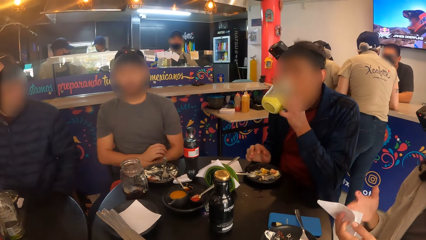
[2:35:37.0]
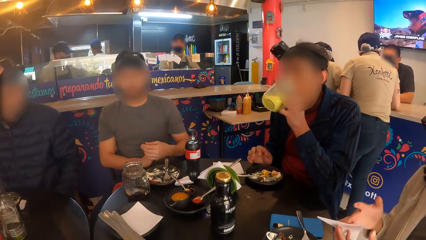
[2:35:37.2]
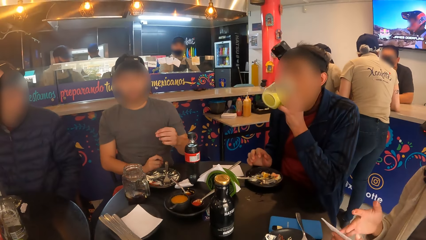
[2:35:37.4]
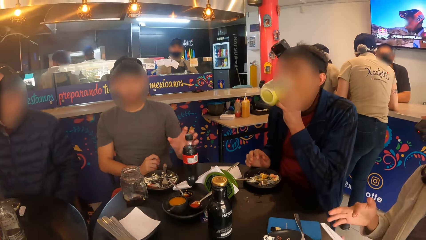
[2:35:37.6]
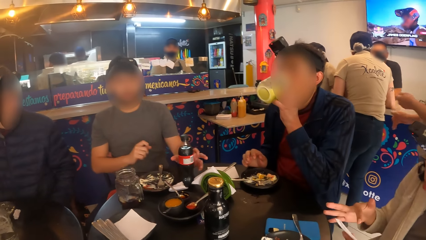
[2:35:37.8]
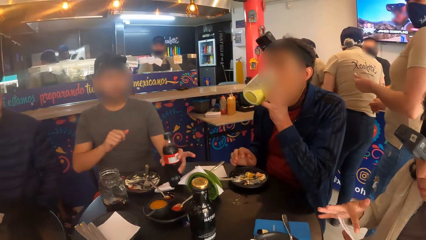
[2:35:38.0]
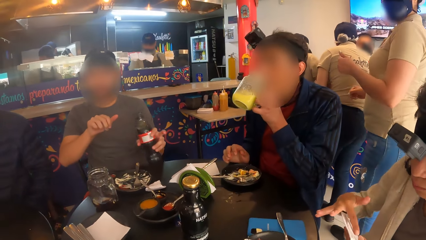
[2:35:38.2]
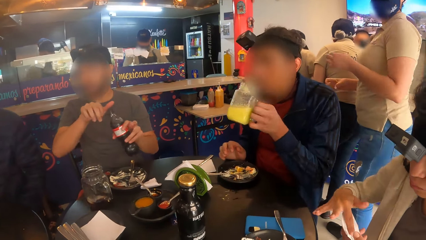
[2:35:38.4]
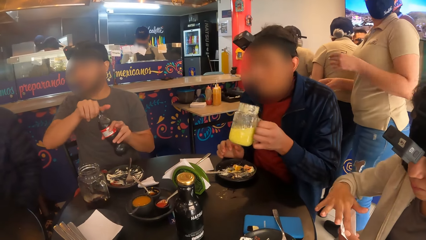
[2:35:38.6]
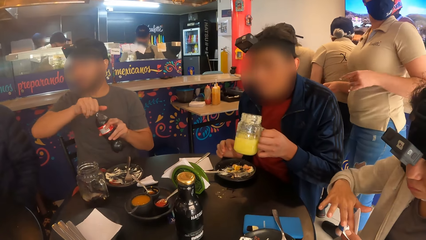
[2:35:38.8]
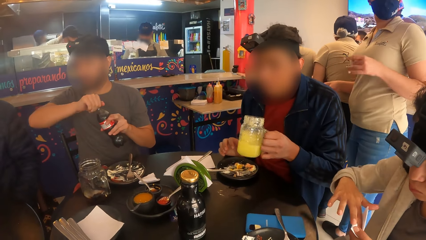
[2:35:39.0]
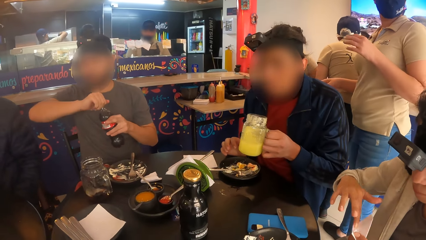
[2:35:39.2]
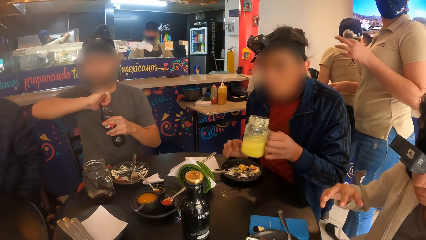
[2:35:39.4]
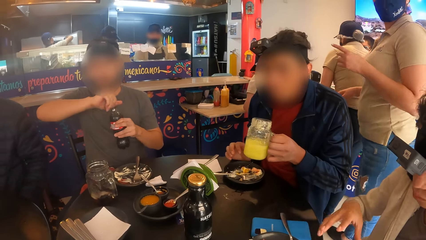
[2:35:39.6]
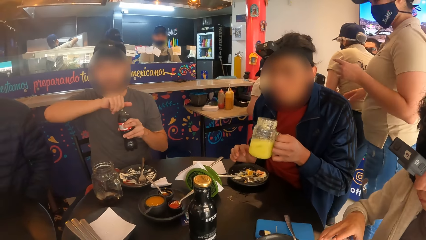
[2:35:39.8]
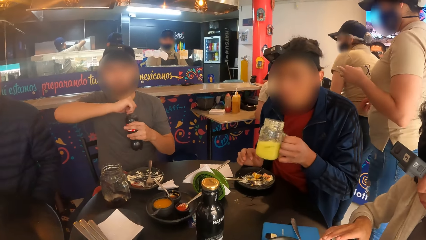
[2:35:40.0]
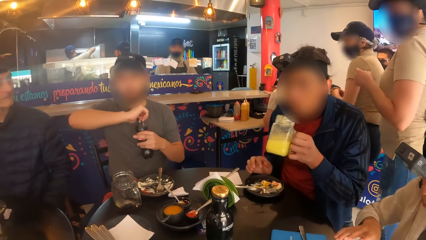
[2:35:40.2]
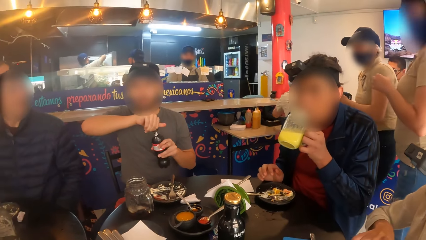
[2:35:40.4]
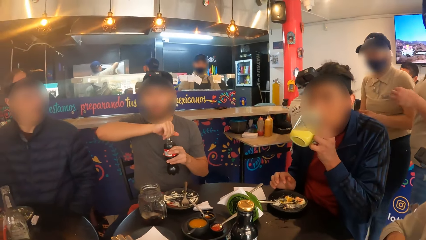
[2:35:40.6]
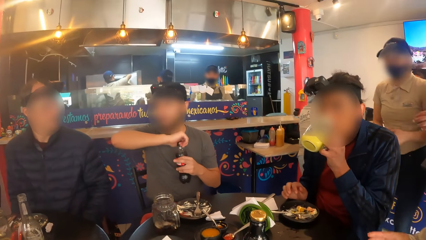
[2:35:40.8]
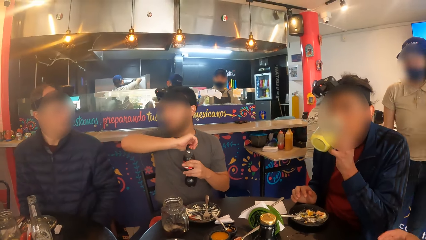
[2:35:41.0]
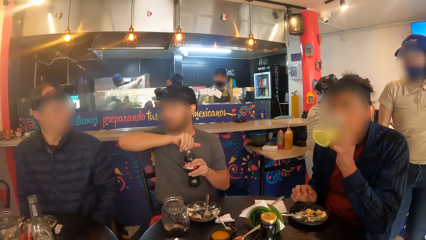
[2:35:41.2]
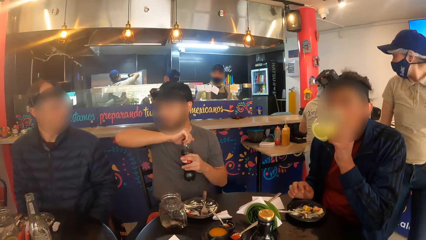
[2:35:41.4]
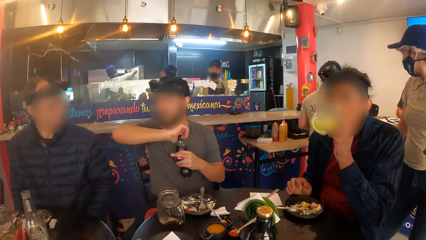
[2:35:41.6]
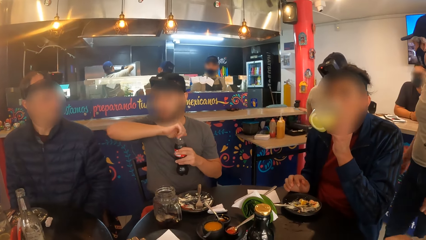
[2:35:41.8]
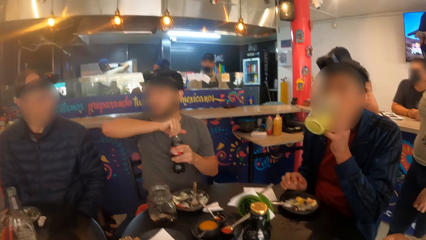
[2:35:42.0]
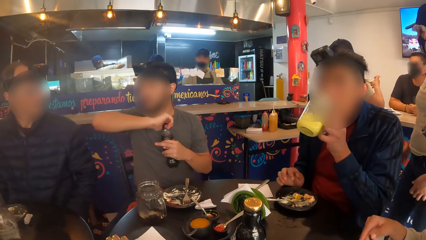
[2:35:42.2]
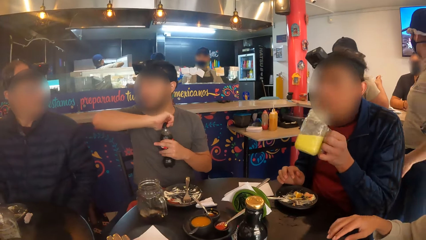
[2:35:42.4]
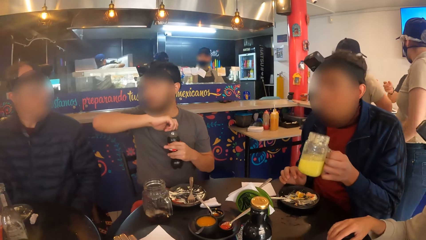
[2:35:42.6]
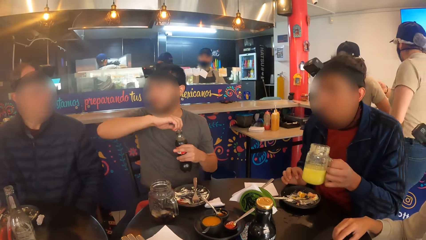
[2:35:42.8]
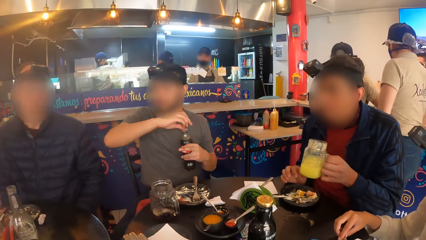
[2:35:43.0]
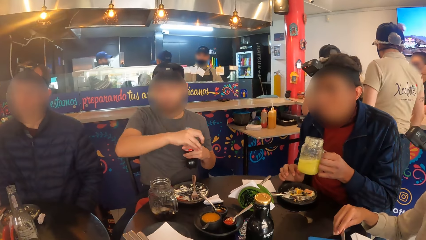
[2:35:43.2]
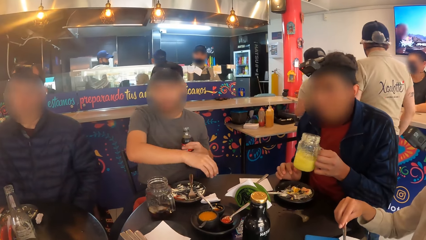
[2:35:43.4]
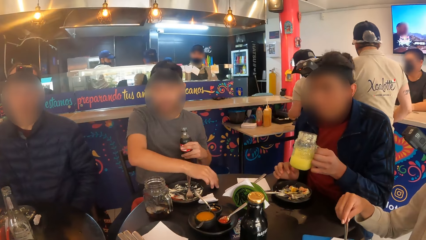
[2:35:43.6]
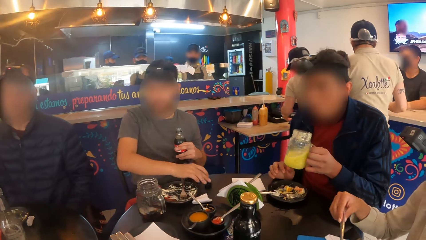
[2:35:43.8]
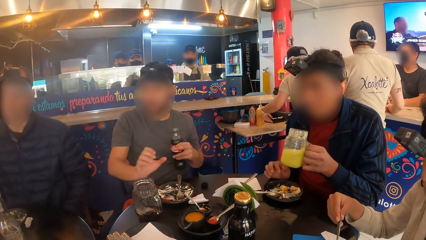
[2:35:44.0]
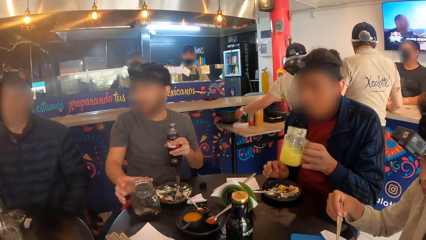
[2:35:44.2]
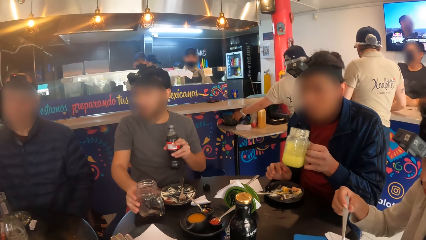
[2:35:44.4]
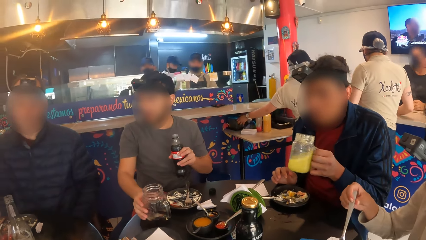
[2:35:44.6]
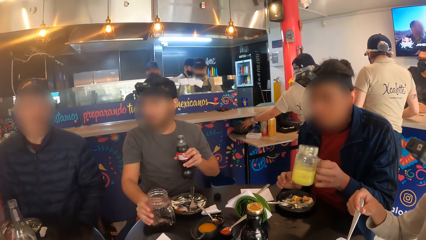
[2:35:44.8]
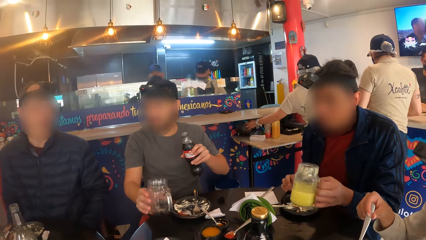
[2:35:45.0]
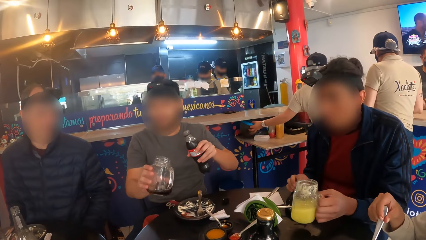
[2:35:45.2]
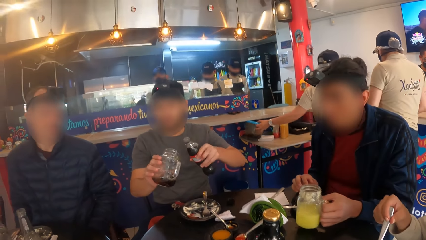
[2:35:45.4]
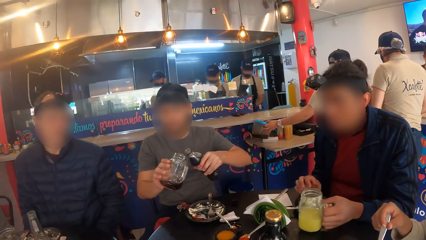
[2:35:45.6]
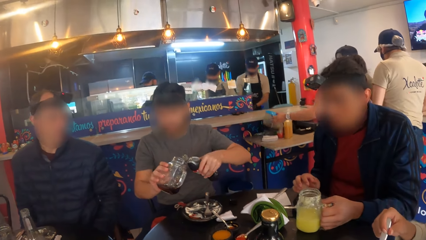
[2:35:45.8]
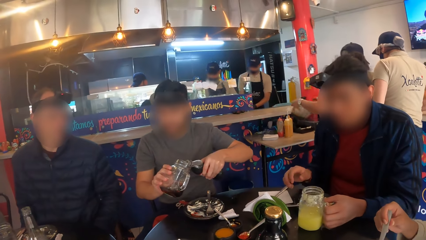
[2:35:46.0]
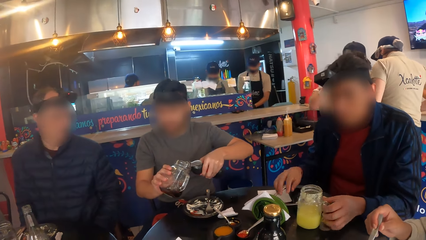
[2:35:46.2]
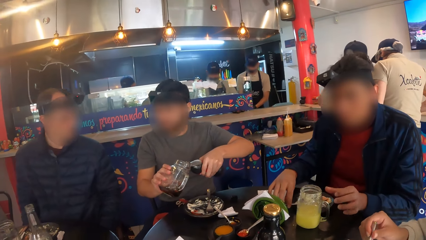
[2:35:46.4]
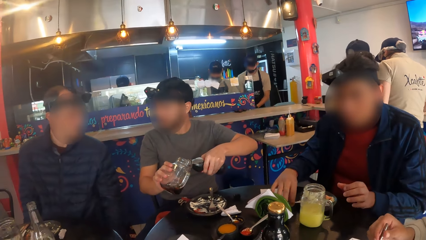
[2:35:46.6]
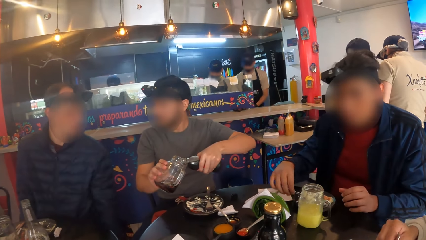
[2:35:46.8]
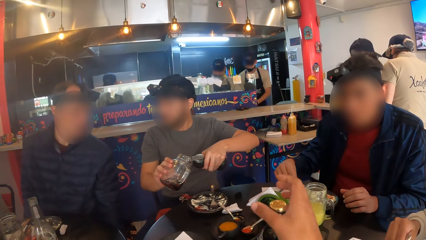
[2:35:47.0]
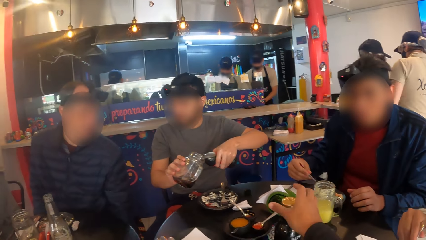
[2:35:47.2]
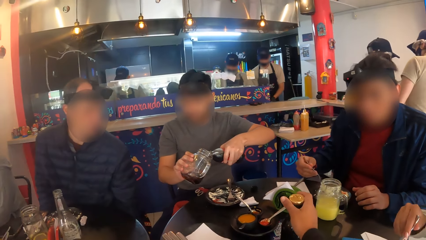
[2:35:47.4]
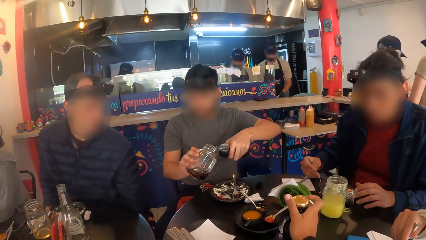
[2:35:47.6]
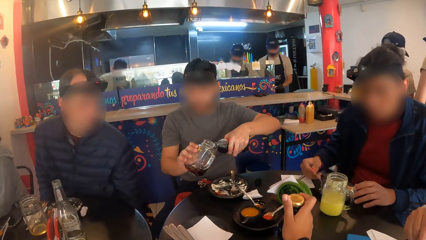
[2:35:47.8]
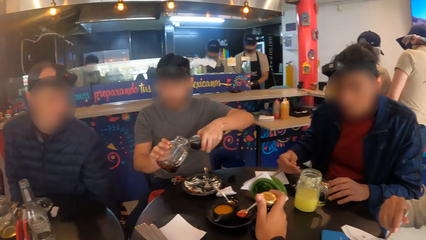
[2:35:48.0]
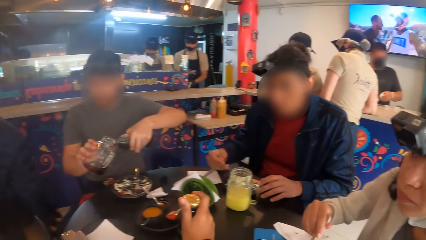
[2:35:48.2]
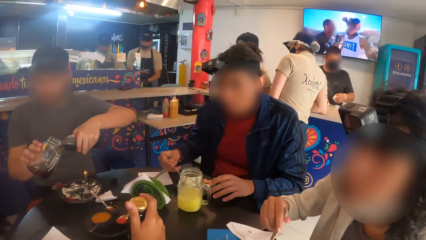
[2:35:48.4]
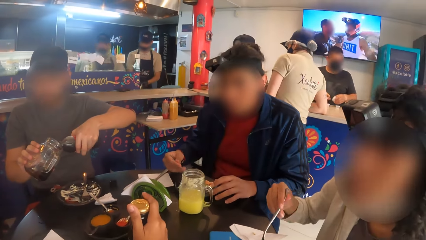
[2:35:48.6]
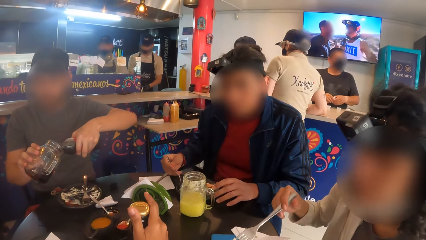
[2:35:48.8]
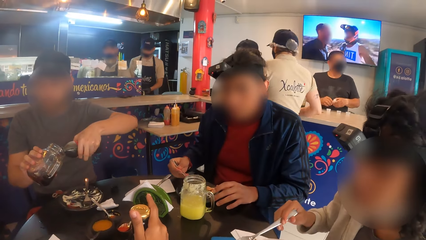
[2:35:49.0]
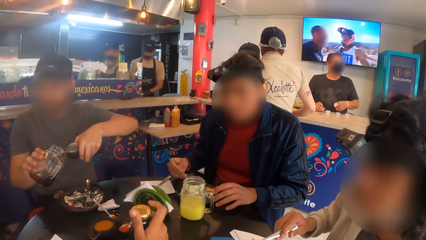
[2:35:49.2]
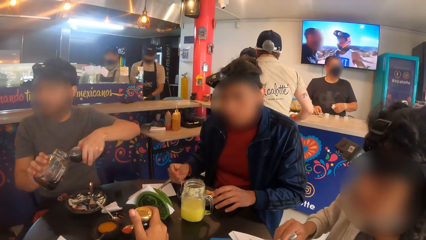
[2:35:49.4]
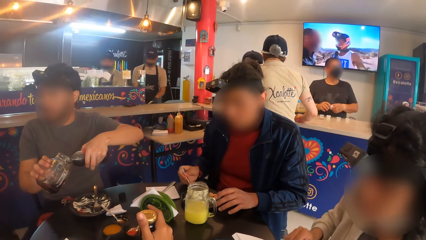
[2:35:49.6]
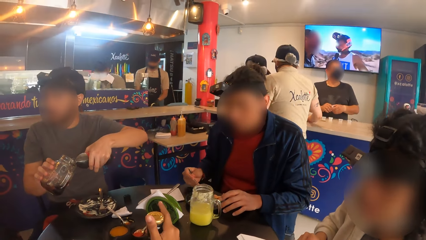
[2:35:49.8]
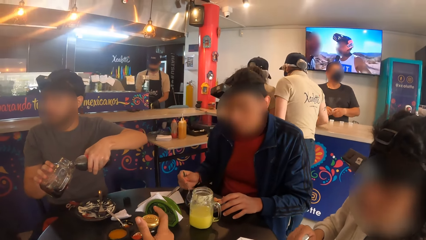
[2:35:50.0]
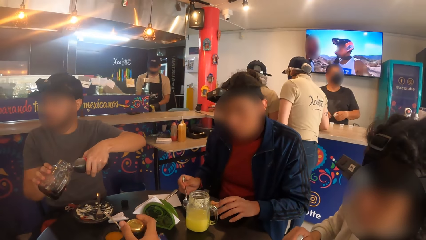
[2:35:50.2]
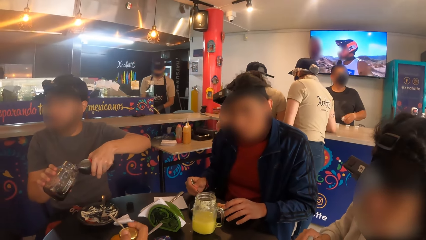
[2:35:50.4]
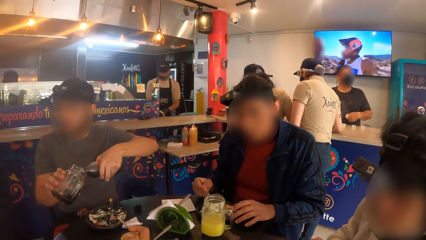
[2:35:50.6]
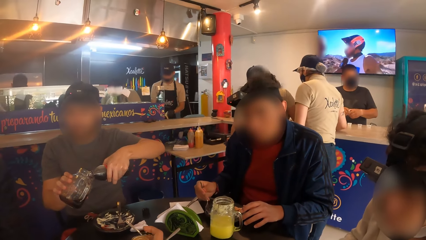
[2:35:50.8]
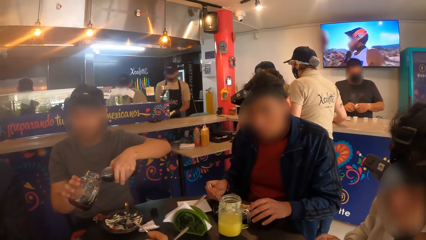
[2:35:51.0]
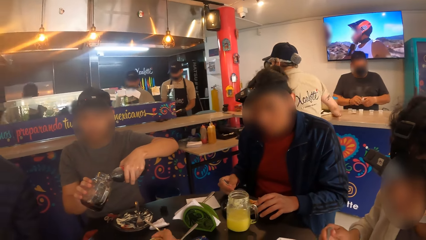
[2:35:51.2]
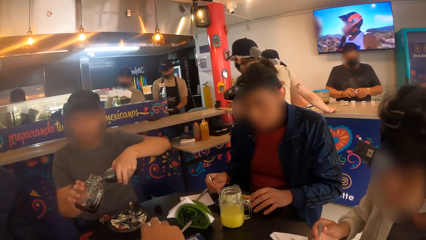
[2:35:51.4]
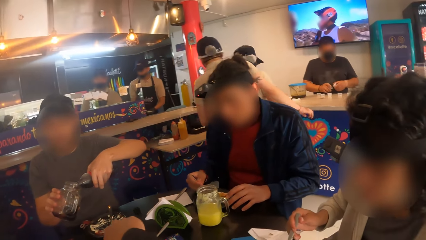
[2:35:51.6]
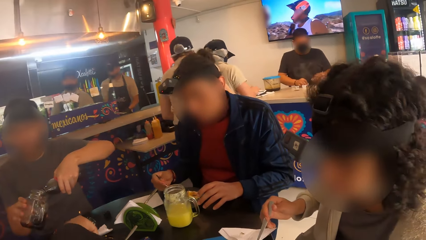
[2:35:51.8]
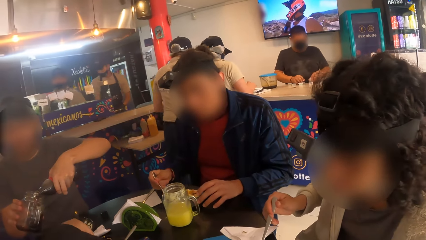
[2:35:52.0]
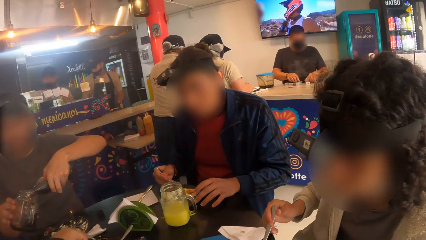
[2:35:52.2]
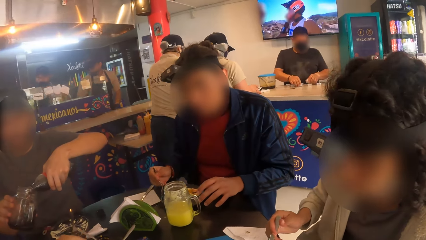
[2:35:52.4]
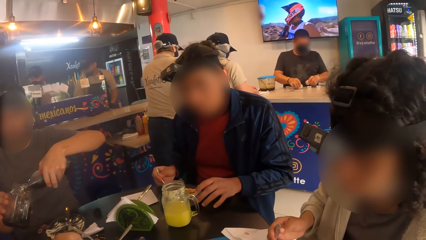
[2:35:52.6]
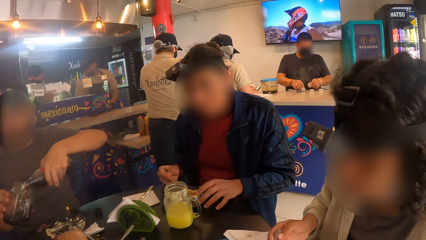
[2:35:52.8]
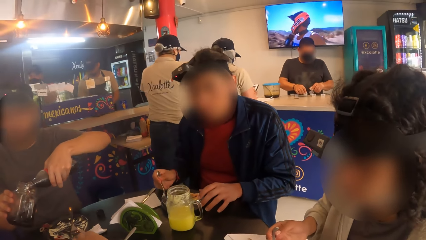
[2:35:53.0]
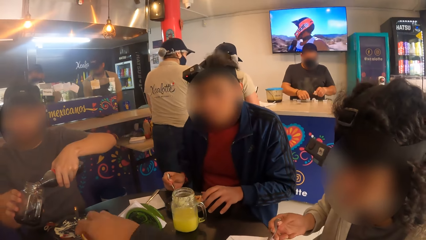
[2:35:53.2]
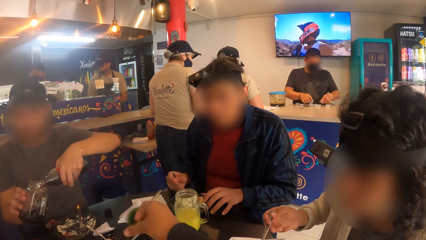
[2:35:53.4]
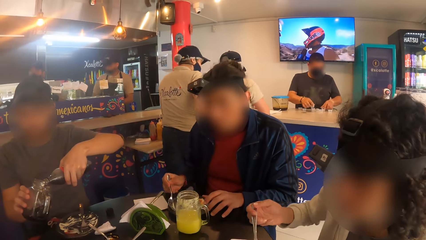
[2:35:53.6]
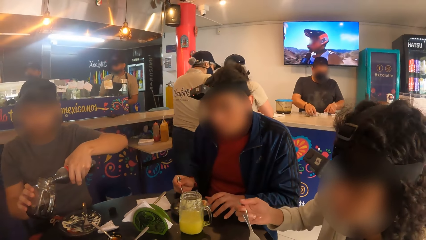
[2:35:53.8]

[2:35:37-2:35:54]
A woman wipes her hands with the serviette. A man drinks juice from the cup in his left hand. Another man picks up a bottle on the table with his left hand and opens the bottle lid with his right hand. The first man drinks juice from the cup in his left hand. The other man drops the bottle lid in his right hand on the table and picks up the cup or glass on the table with his right hand. The first man drops the cup on the table with his left hand and picks up the fork on the plate on the table with his right hand. The other man pours soda from the bottle in his left hand into the cup in his right hand. The camera wearer holds the bottle. The other man puts drinks in the glass.
